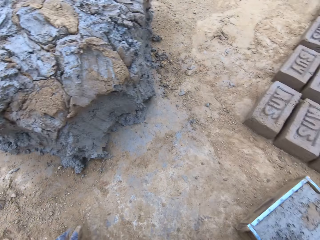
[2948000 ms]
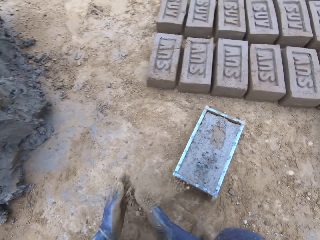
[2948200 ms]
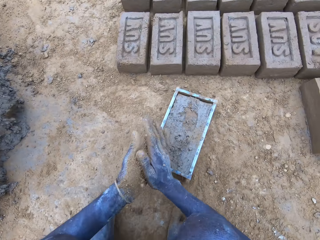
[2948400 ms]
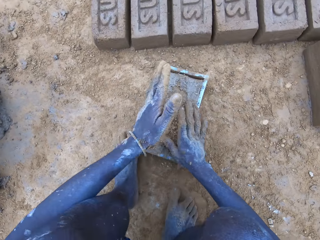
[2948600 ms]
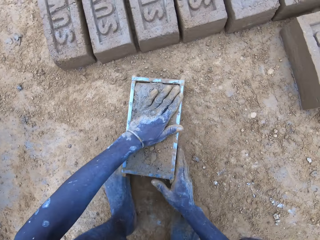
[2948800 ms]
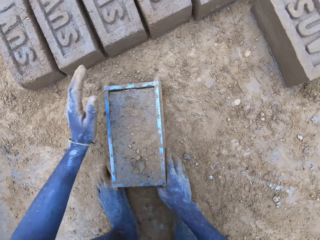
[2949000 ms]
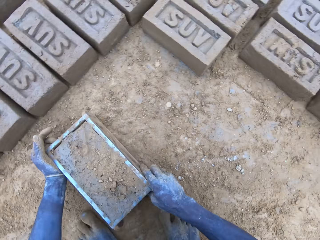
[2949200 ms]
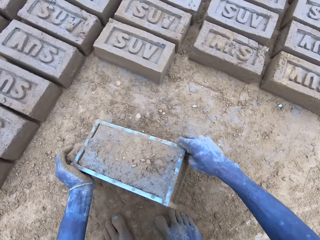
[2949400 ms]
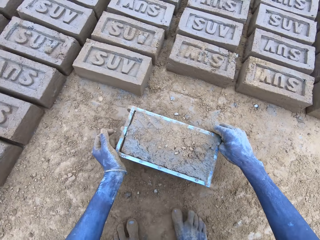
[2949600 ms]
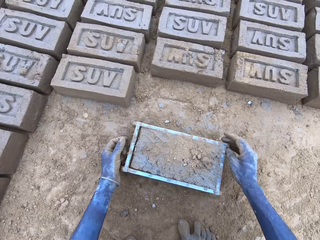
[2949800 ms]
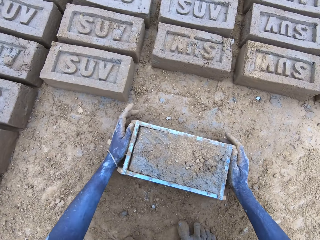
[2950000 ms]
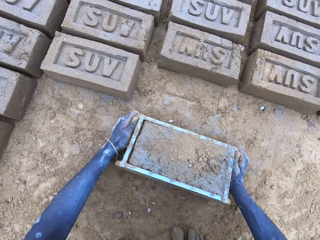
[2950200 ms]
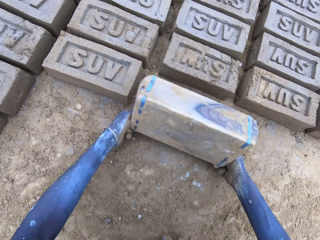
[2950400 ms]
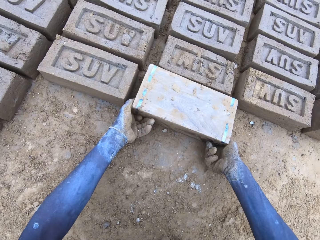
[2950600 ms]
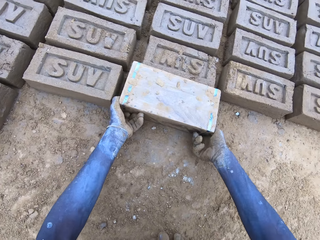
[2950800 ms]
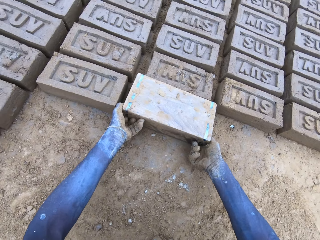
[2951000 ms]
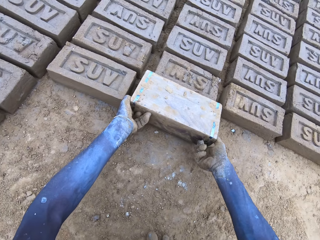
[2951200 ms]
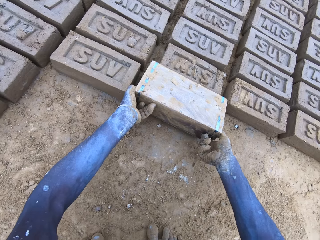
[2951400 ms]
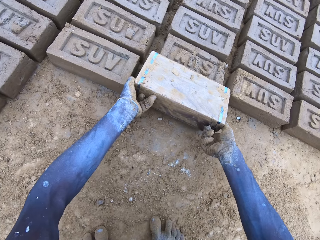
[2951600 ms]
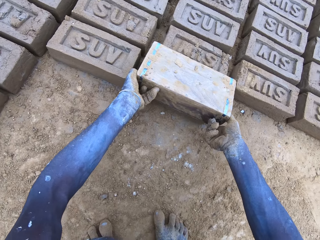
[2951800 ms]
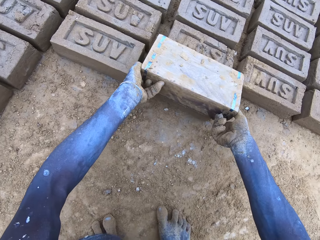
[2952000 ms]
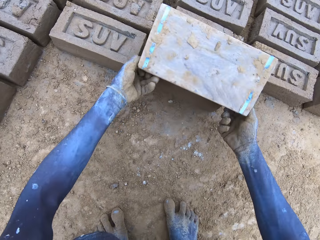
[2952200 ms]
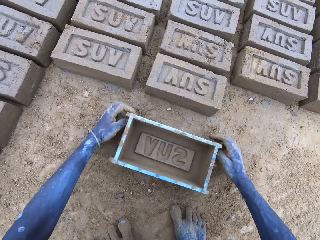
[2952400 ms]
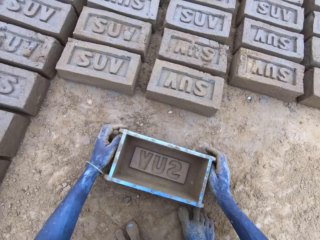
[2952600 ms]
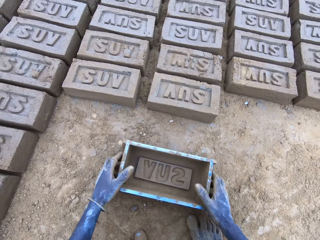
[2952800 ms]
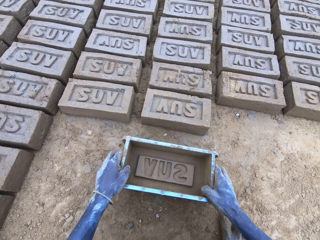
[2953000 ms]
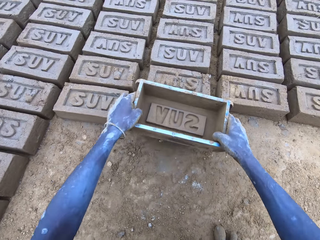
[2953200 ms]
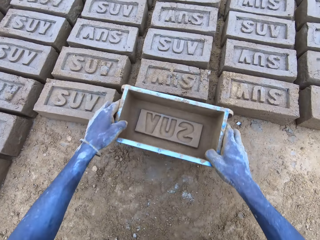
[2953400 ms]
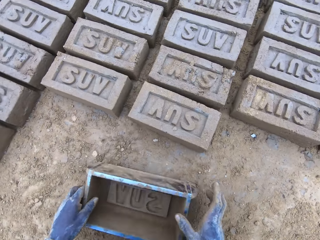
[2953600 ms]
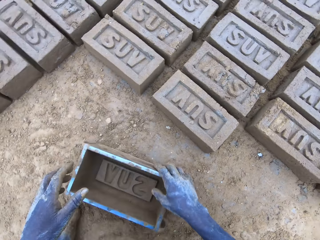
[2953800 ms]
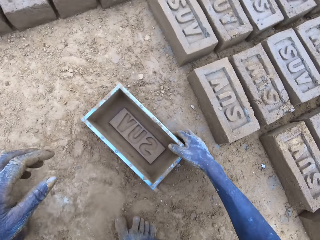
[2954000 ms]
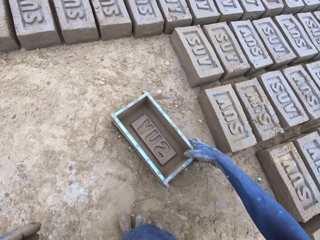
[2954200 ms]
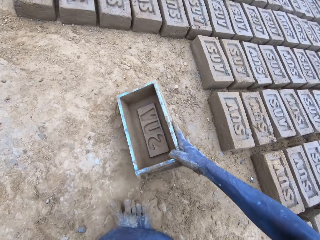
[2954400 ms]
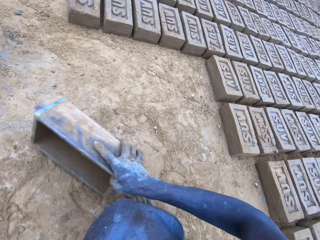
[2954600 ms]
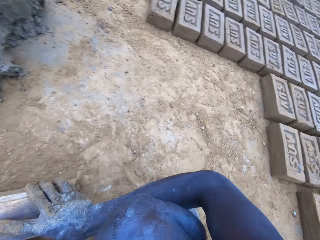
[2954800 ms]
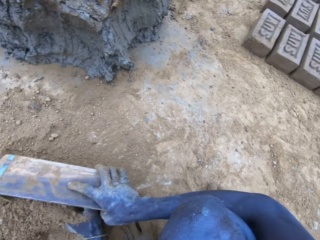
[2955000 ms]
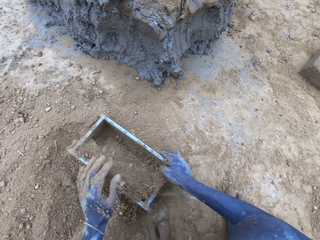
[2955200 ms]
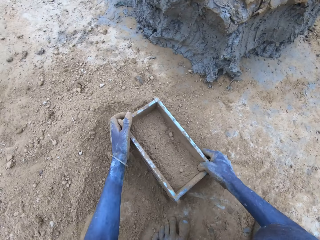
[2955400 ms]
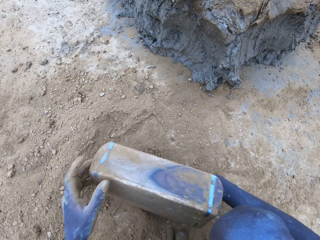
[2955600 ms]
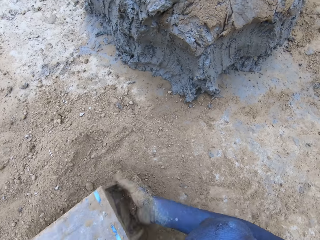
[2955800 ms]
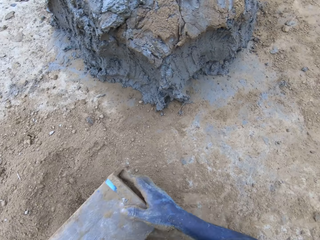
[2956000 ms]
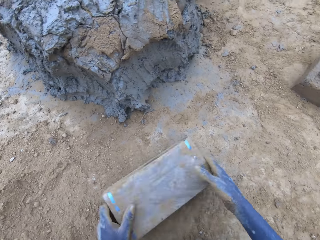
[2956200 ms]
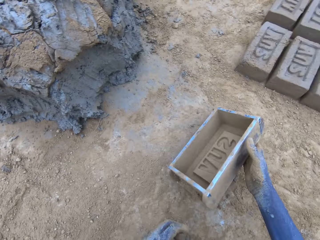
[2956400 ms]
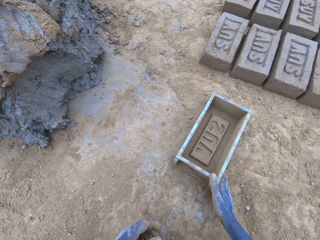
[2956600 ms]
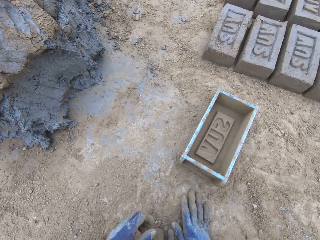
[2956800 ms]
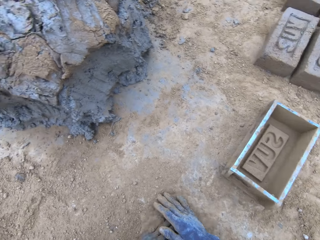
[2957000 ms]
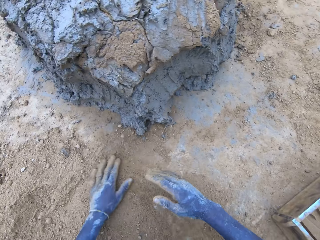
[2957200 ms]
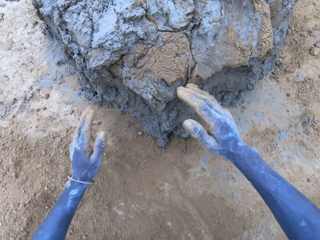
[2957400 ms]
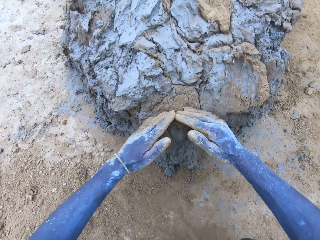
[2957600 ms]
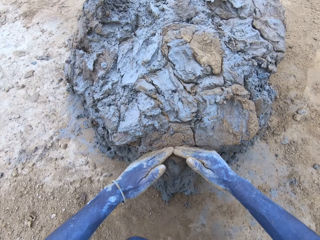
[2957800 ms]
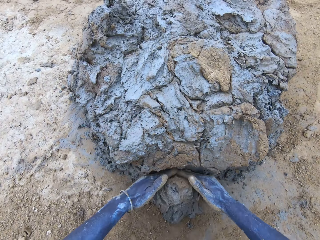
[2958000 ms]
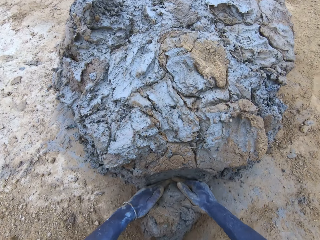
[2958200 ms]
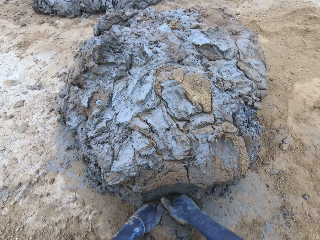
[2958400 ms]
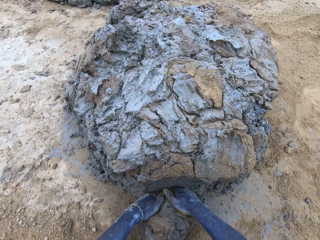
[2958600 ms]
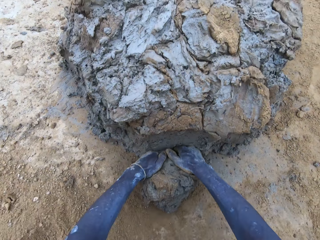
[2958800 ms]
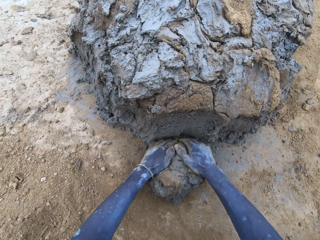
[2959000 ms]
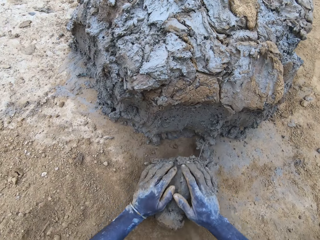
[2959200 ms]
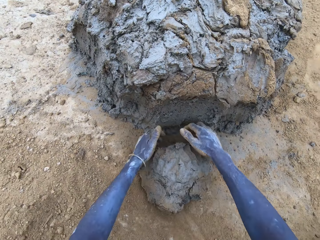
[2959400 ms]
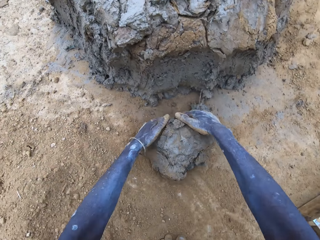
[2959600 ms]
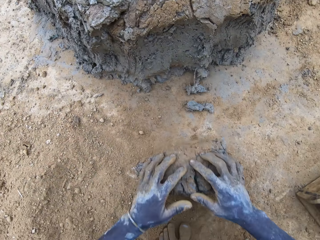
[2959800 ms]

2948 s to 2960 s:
The camera wearer pours the mud in the brick mould on the ground. They put sand in the brick mould. They pour the sand from the brick mould on the ground. They scoop clay using hands.

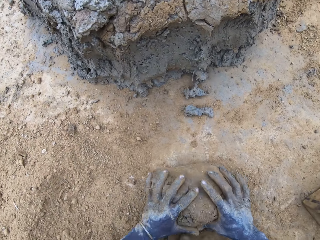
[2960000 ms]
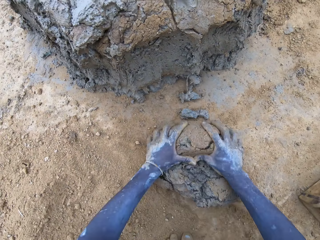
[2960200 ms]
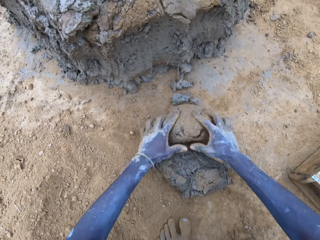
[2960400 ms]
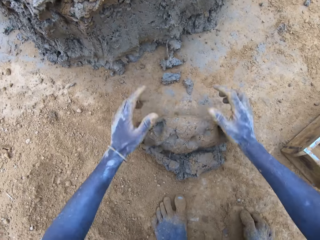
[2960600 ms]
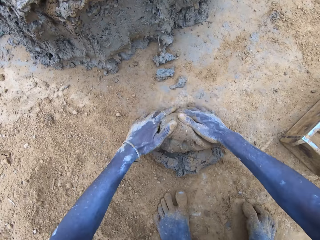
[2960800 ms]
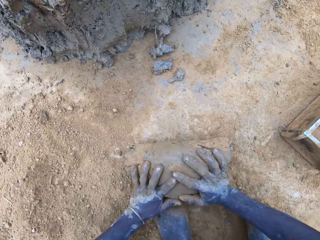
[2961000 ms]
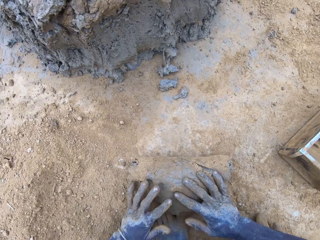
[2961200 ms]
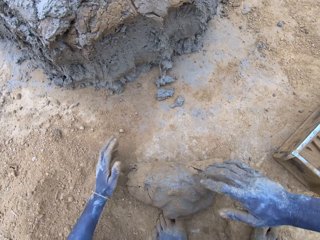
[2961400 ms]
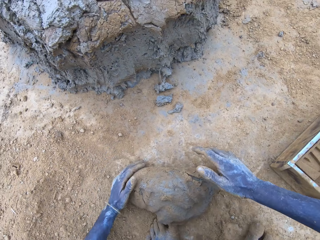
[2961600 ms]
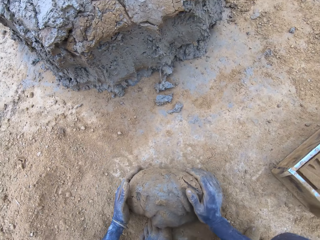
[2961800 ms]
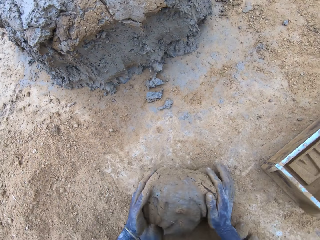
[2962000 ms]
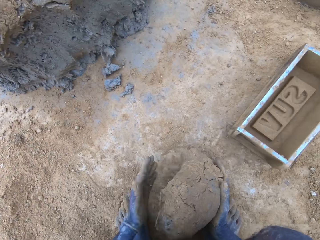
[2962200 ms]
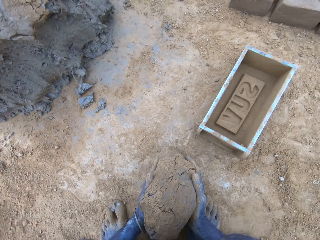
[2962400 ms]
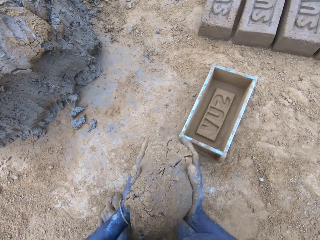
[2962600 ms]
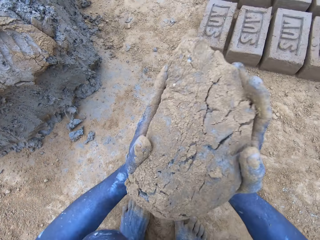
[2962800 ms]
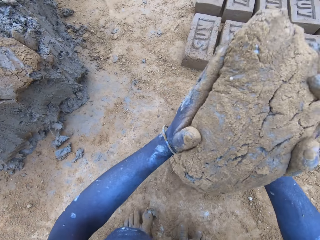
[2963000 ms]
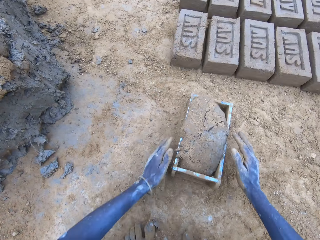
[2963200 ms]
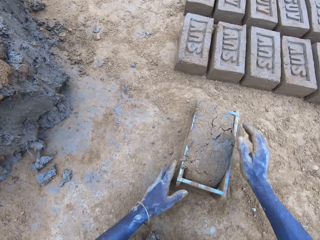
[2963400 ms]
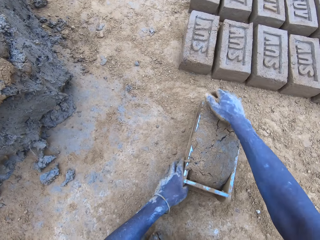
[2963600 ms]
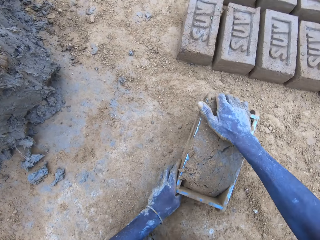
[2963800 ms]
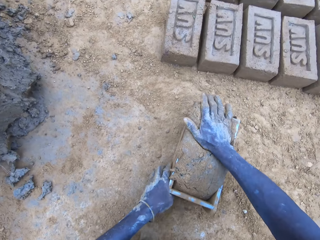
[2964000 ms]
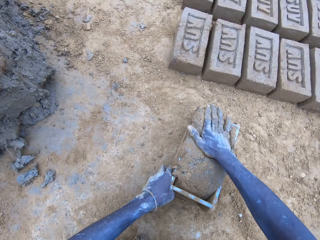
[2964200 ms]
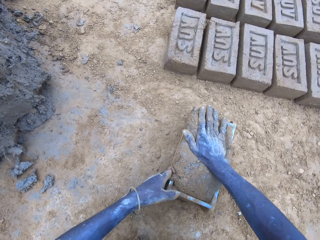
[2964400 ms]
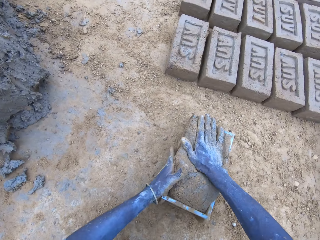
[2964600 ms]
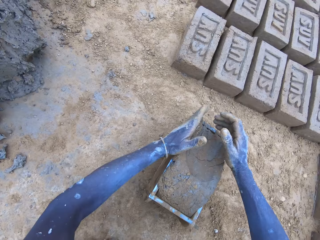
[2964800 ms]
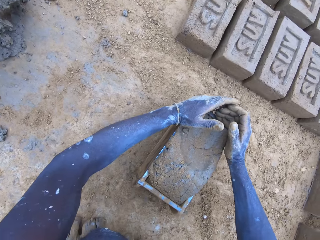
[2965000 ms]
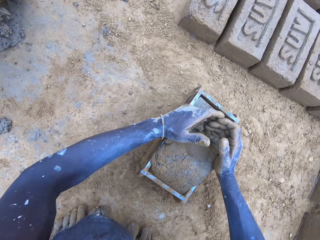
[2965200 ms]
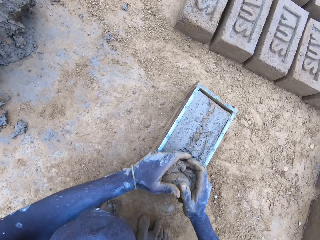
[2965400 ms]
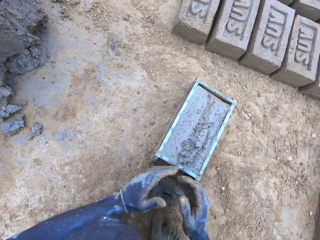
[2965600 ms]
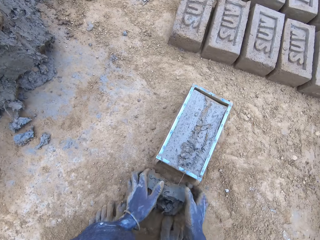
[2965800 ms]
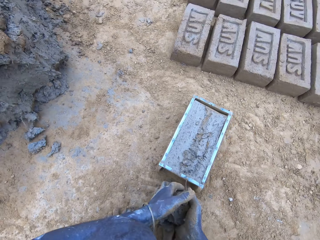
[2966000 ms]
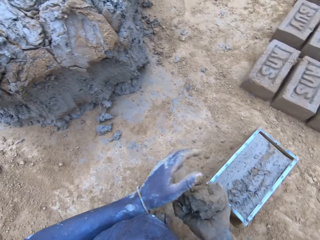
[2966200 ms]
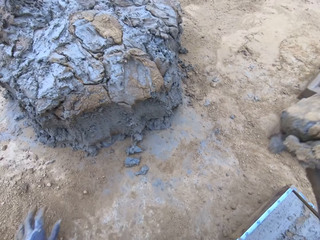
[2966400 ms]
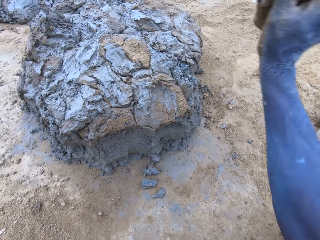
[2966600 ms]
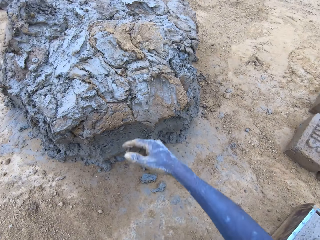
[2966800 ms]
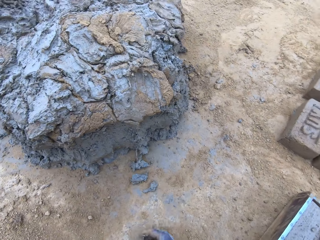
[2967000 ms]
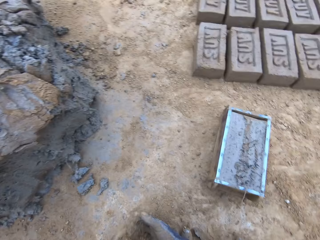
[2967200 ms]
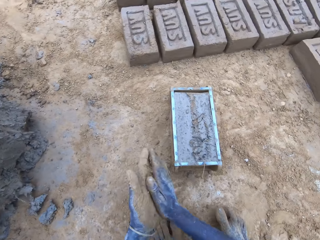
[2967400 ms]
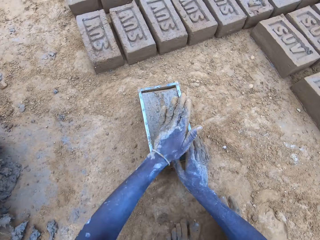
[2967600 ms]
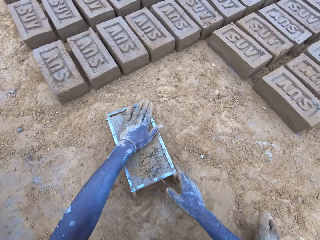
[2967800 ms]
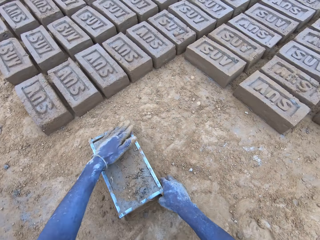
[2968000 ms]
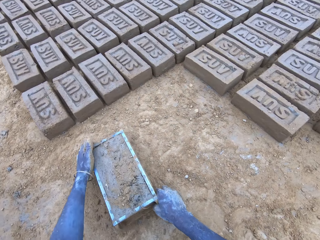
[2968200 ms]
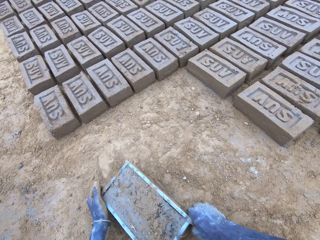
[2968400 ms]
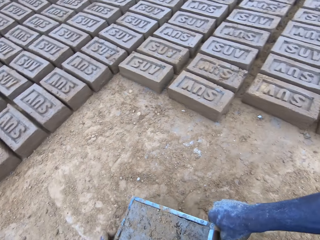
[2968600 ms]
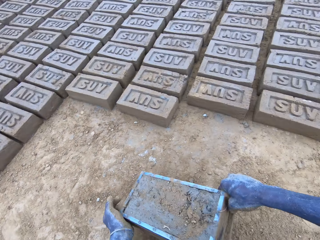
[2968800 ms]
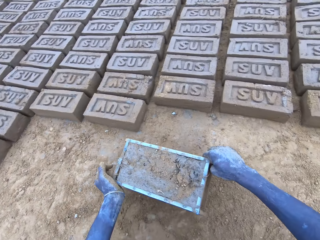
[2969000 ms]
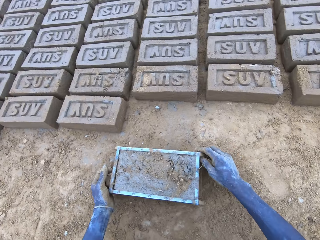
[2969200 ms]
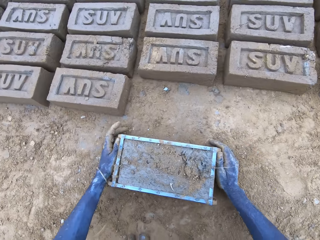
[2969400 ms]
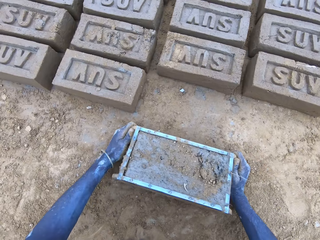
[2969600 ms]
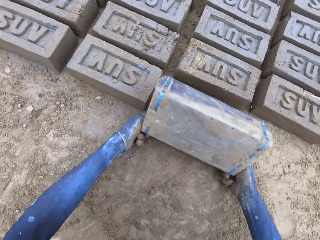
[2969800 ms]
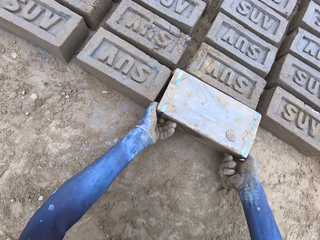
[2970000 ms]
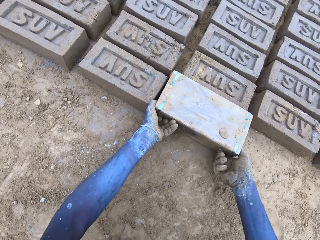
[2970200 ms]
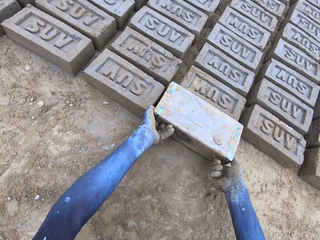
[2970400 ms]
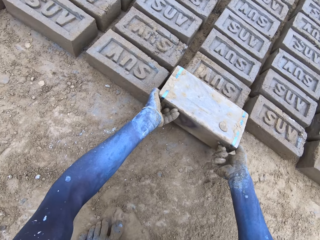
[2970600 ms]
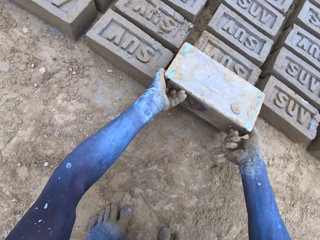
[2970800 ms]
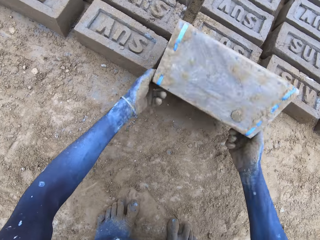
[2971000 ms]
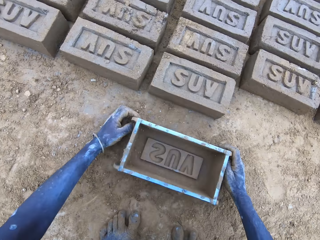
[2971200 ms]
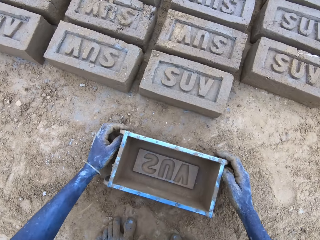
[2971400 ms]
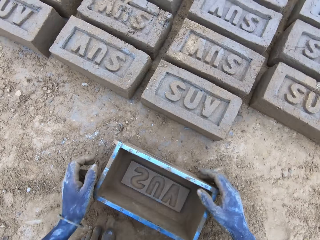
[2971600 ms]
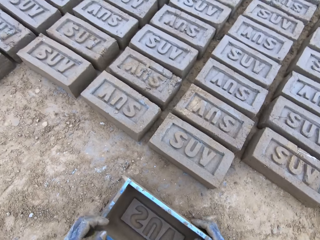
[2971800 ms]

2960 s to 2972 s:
The camera wearer rolls clay or mud on the ground. They put the mud in the brick mould. They scoop the excess mud on the brick mould. They throw the mud on the pile of mud. They pour the mud in the brick mould on the ground.
